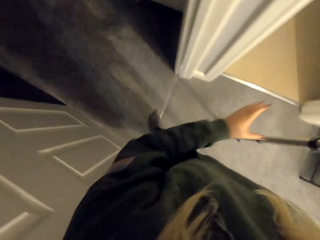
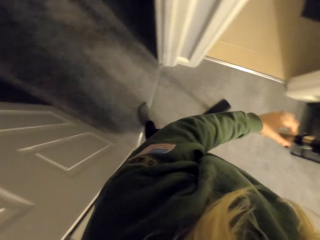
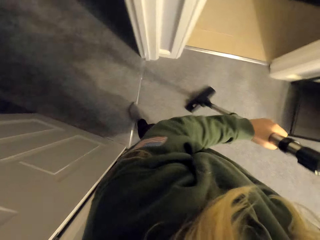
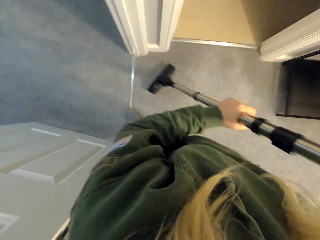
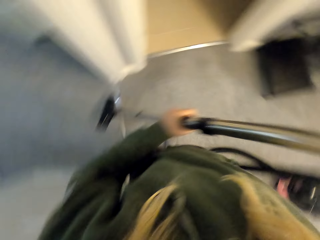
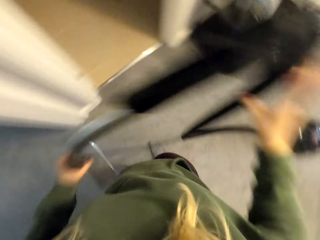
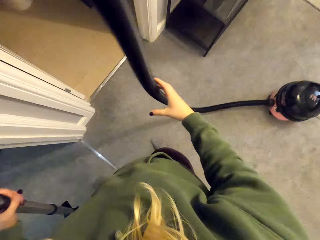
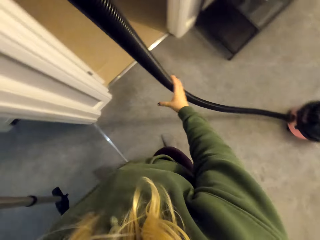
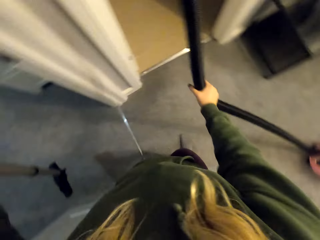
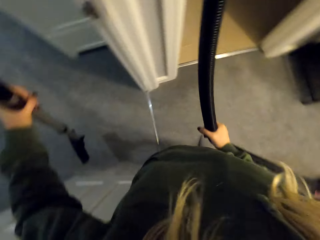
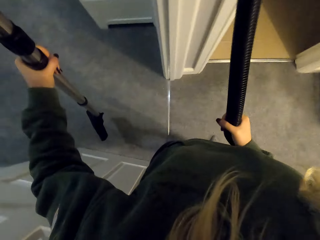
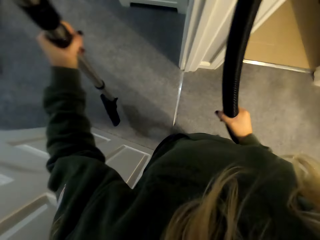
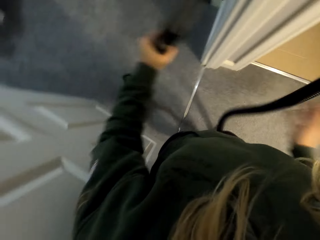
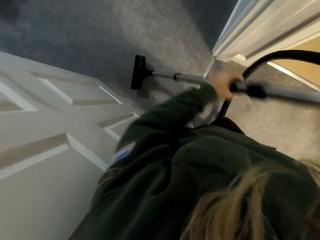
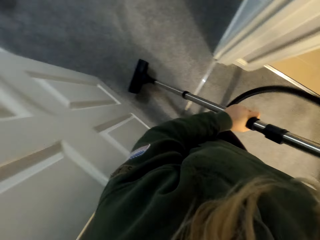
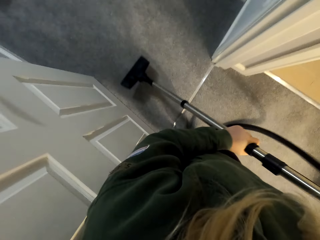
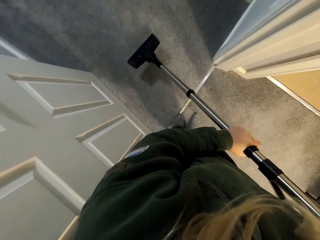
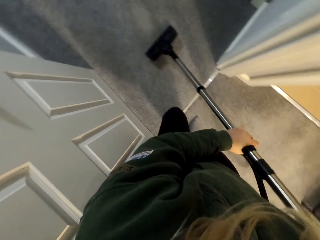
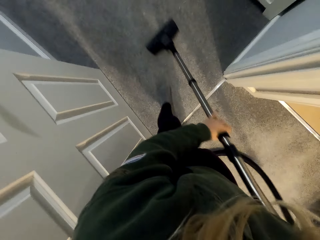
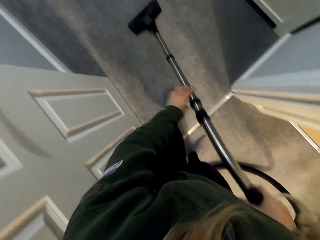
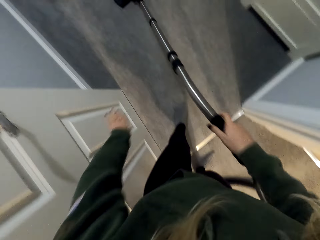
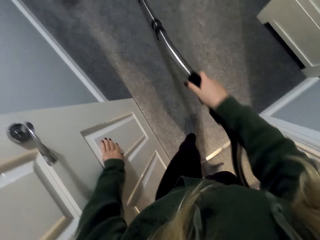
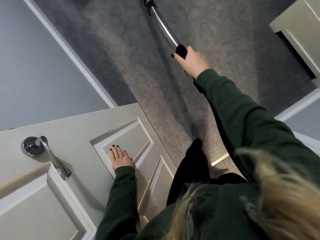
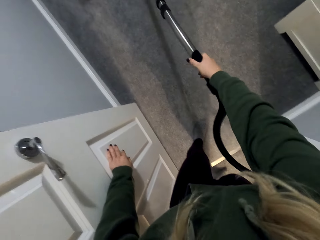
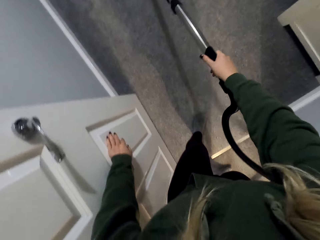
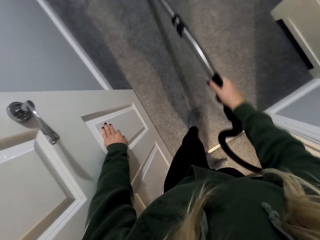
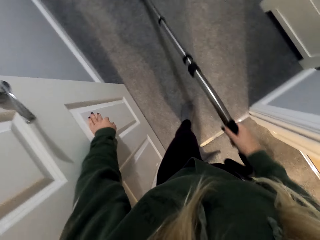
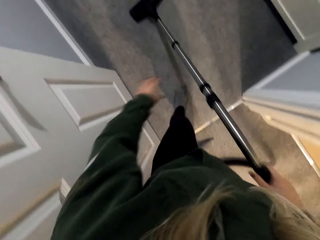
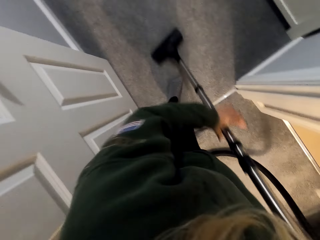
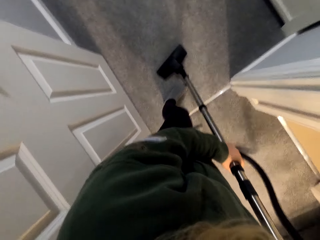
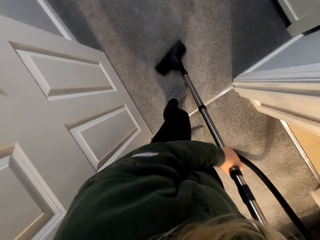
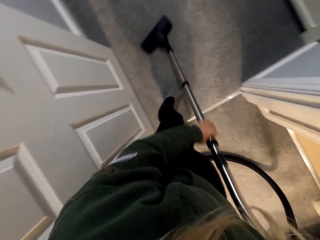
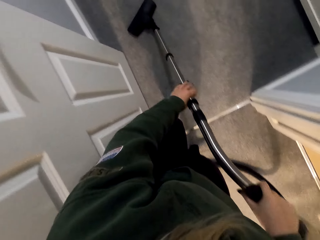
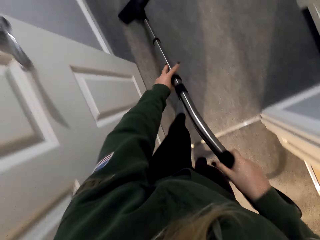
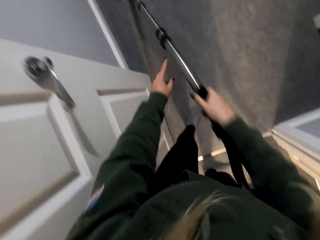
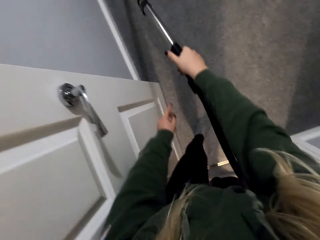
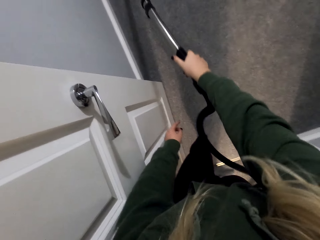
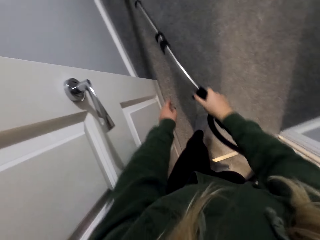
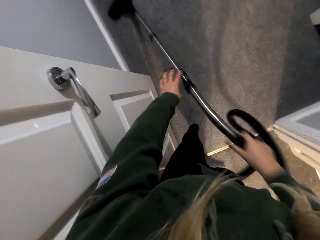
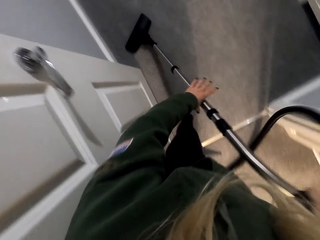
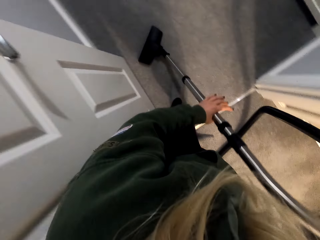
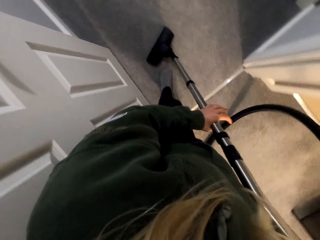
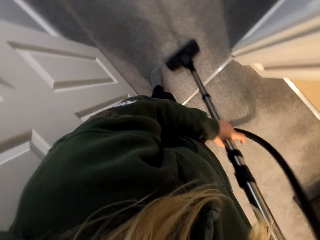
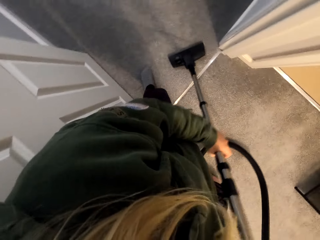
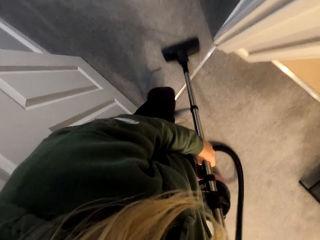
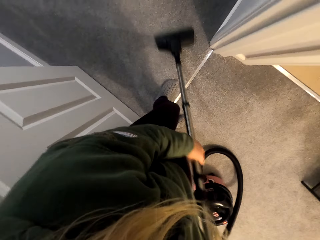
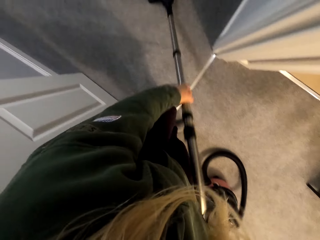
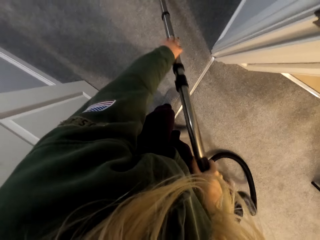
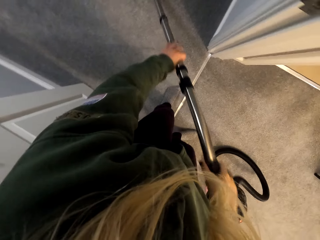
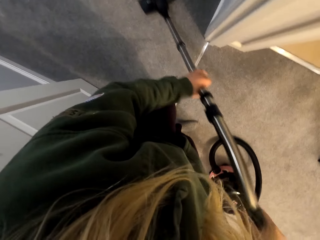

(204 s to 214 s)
The camera wearer continues using a vacuum cleaner to clean the floor.

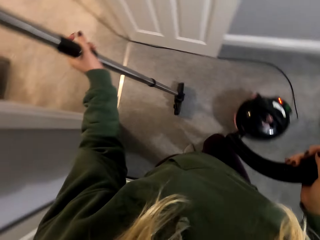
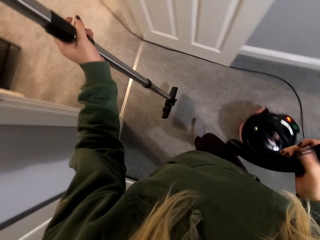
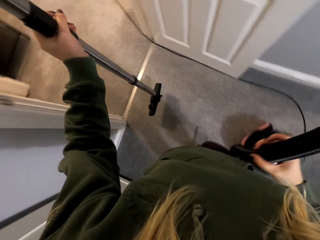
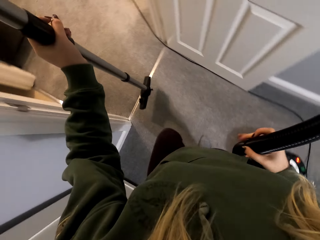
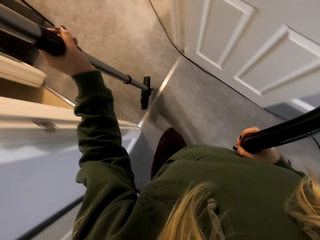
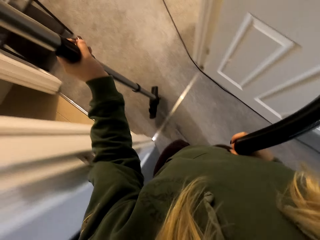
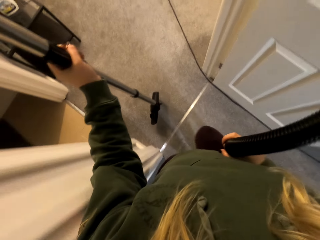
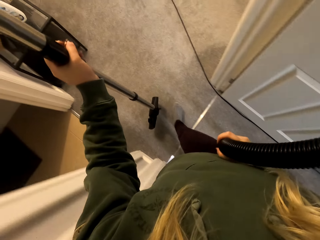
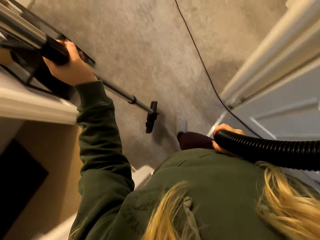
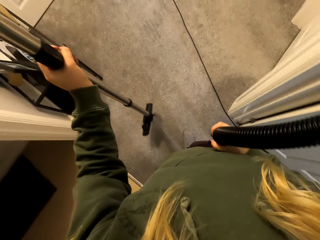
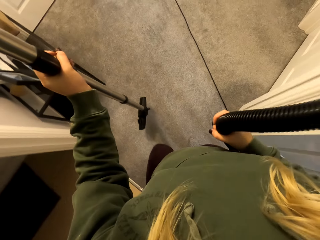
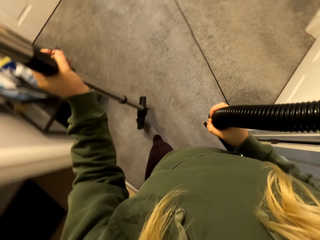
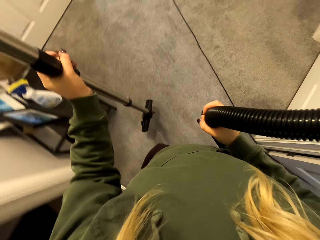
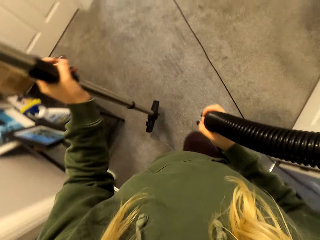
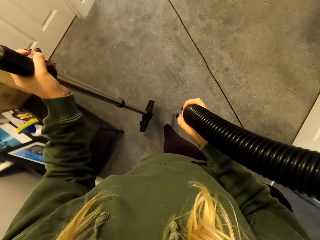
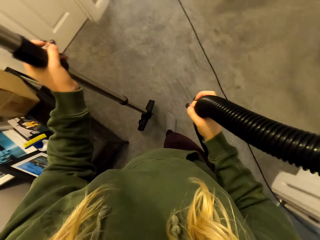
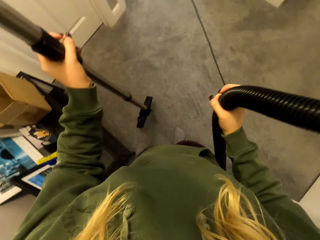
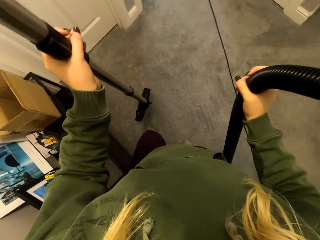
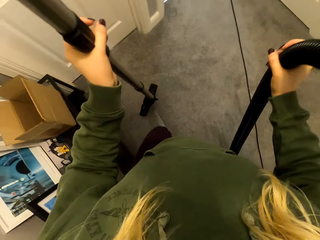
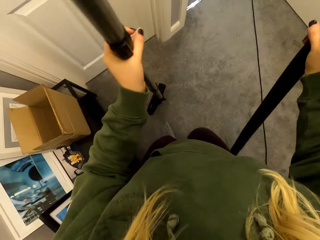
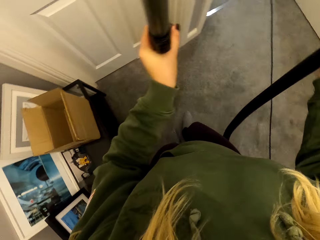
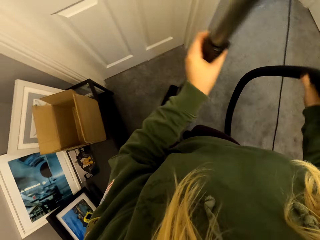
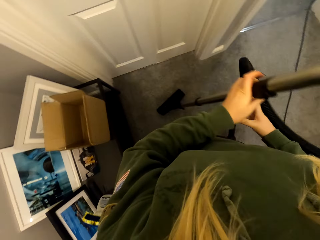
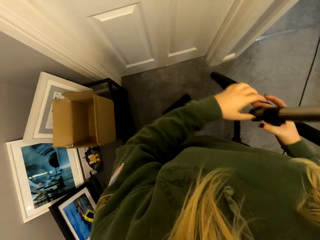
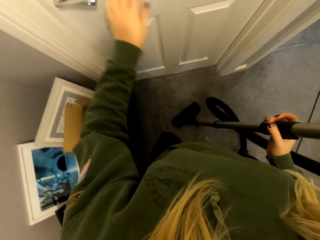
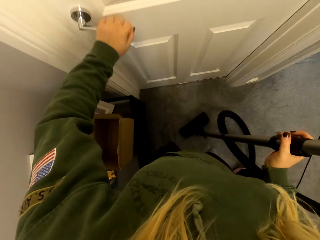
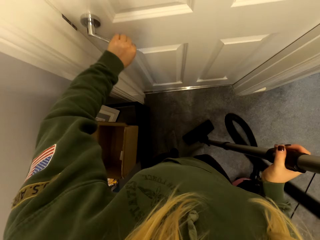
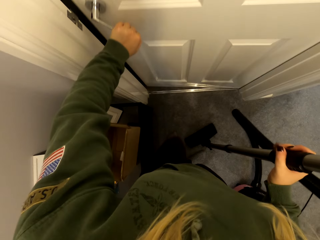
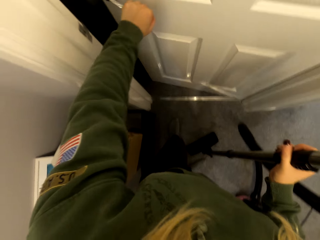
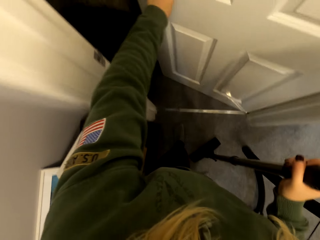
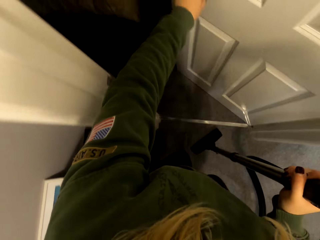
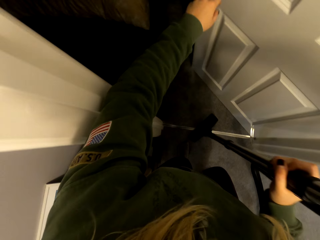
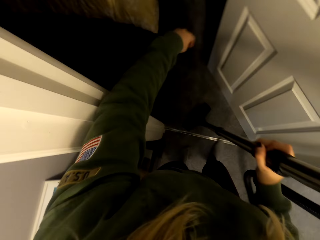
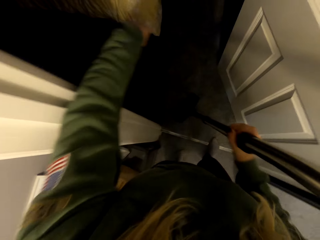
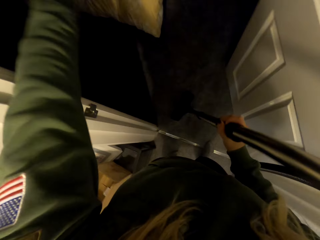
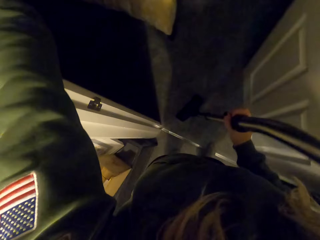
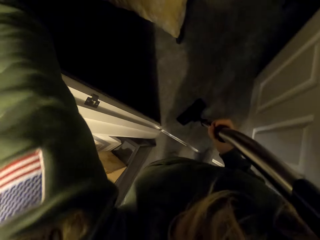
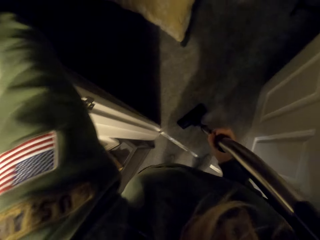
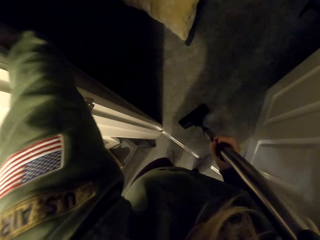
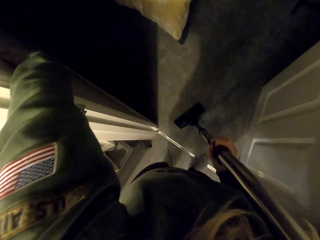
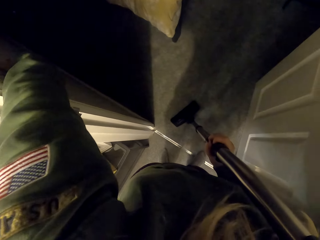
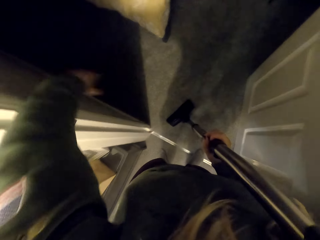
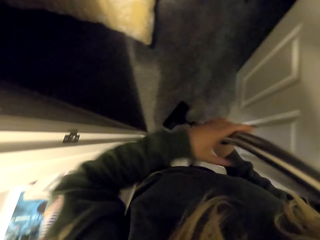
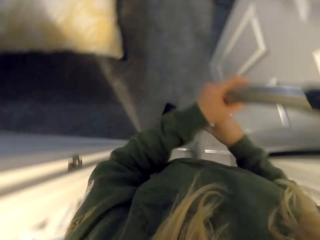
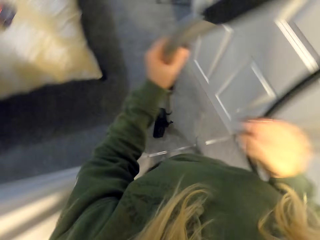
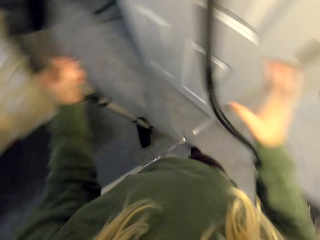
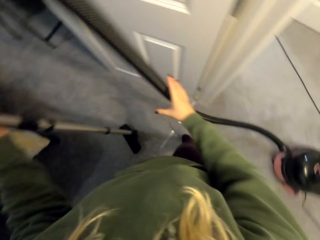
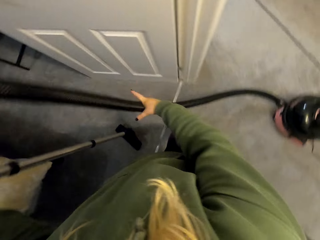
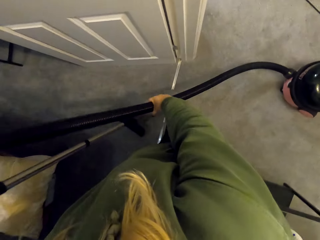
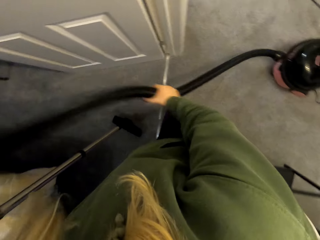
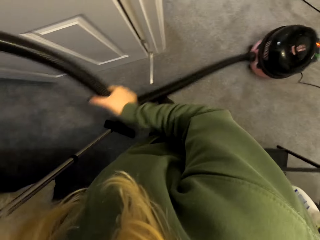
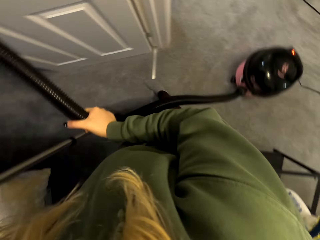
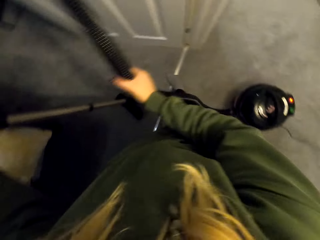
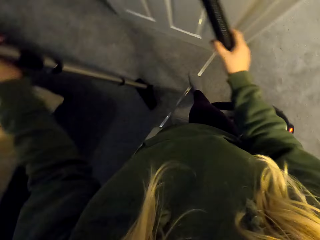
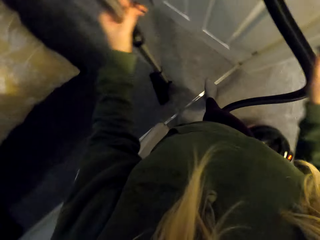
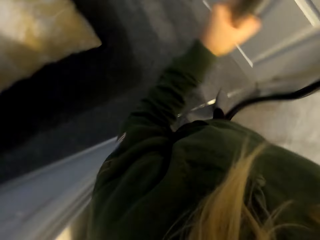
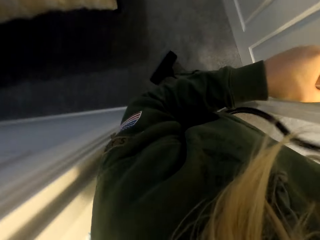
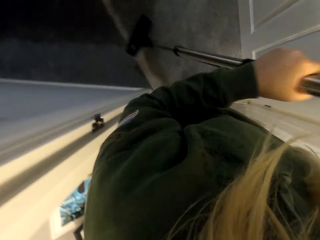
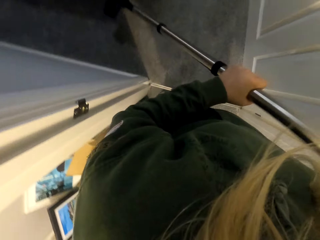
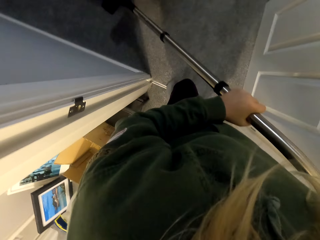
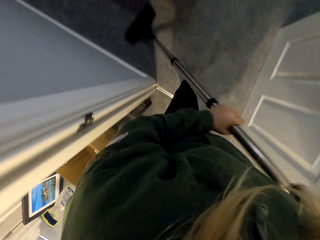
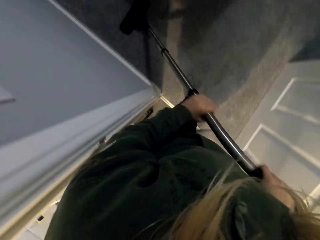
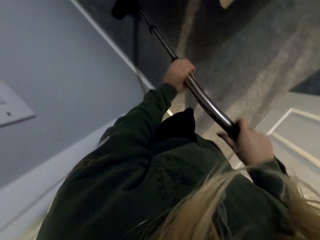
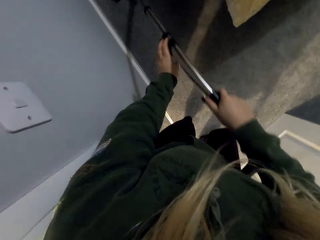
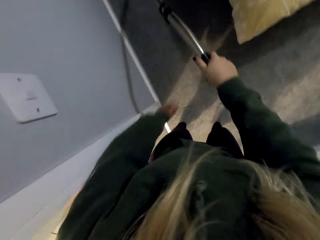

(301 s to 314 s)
The camera wearer pulls a vacuum cleaner machine. They open a door. They pull the vacuum cleaner machine. They continue cleaning a room using the vacuum cleaner.
